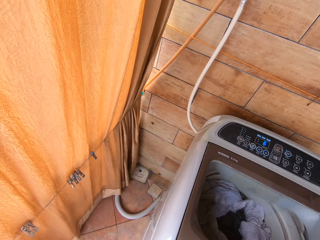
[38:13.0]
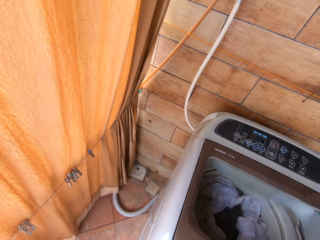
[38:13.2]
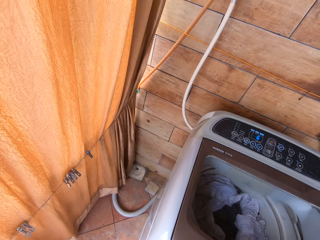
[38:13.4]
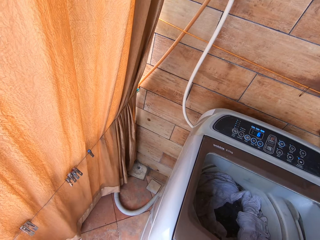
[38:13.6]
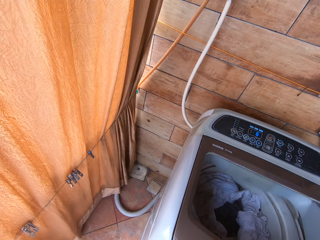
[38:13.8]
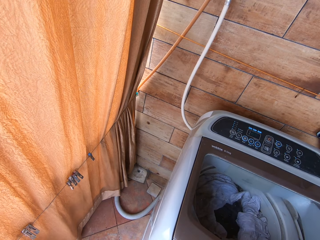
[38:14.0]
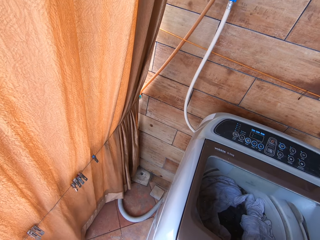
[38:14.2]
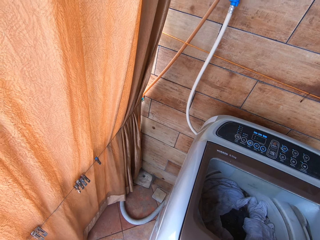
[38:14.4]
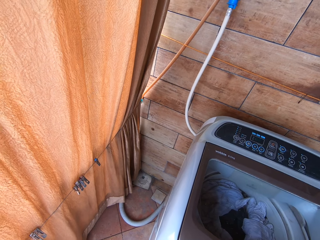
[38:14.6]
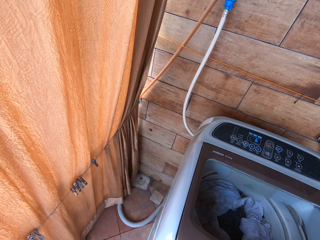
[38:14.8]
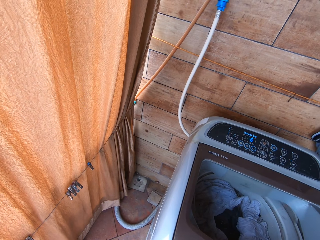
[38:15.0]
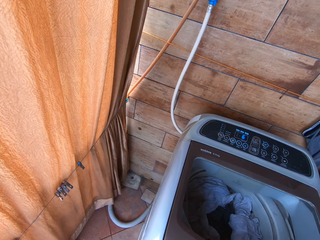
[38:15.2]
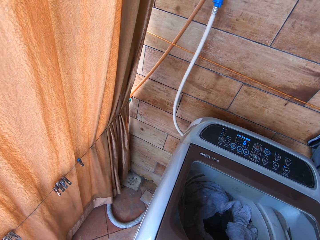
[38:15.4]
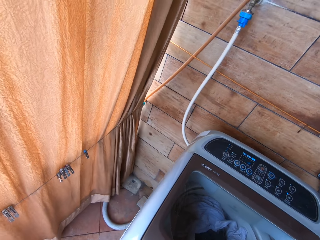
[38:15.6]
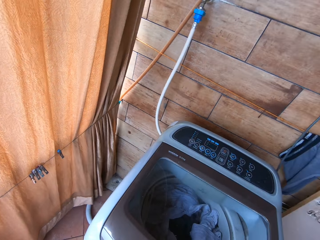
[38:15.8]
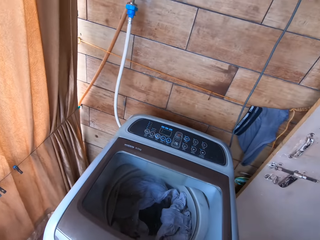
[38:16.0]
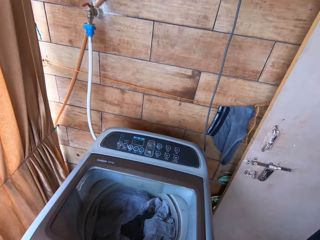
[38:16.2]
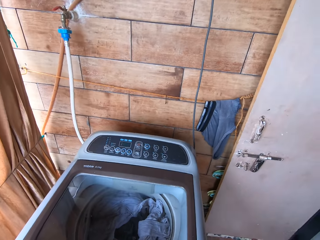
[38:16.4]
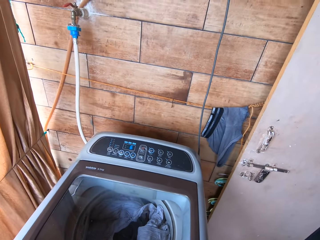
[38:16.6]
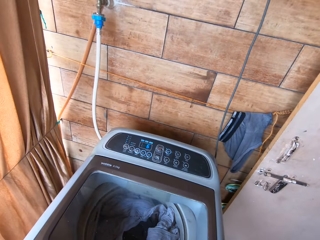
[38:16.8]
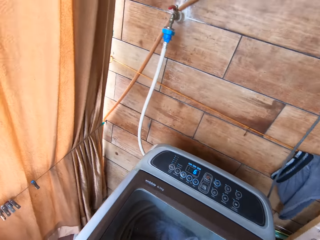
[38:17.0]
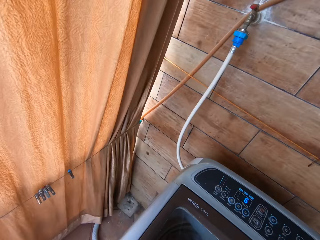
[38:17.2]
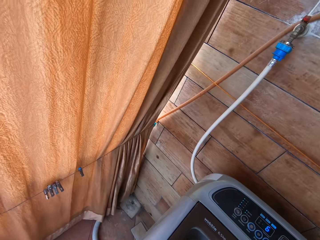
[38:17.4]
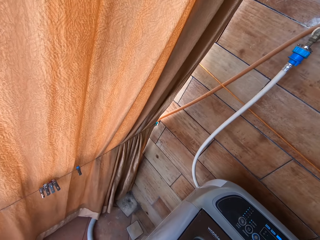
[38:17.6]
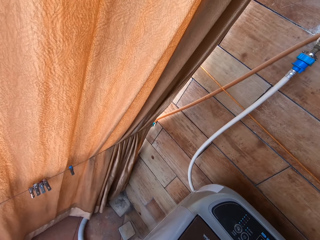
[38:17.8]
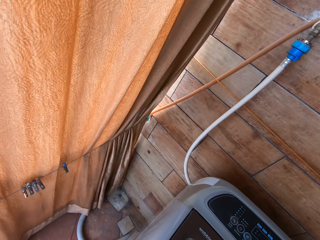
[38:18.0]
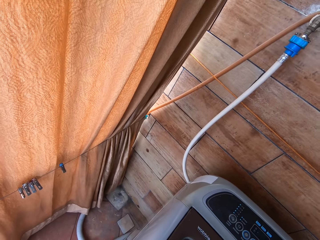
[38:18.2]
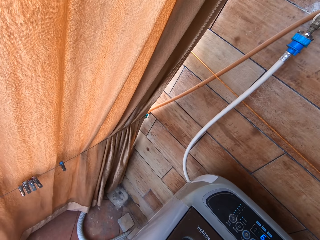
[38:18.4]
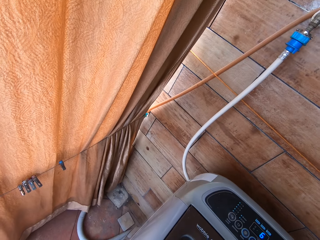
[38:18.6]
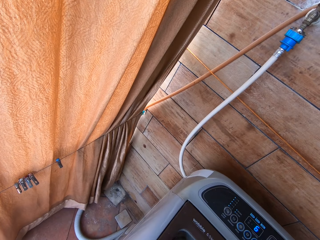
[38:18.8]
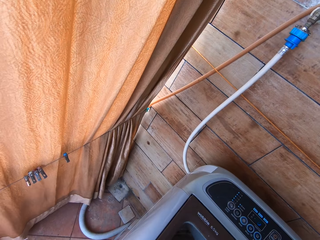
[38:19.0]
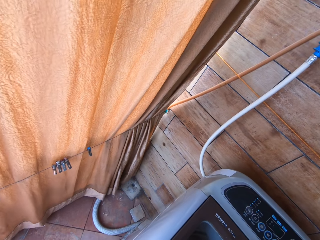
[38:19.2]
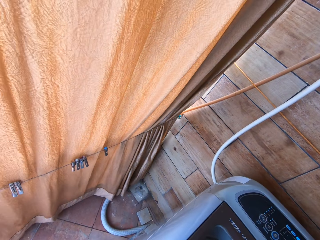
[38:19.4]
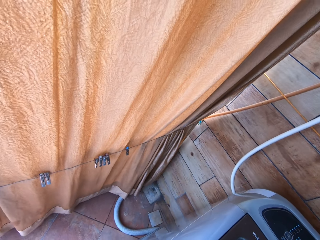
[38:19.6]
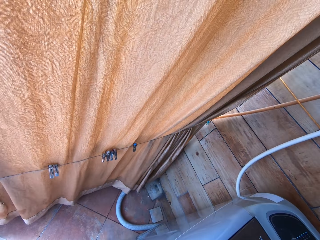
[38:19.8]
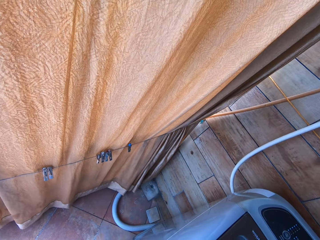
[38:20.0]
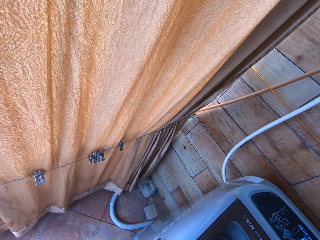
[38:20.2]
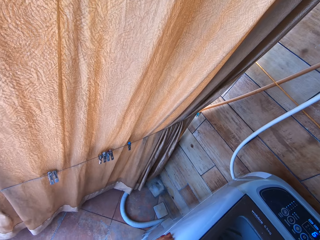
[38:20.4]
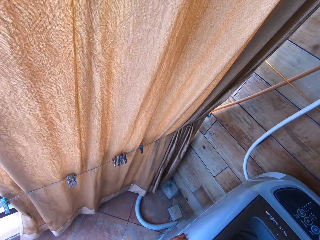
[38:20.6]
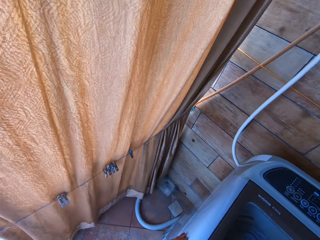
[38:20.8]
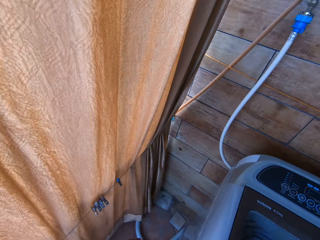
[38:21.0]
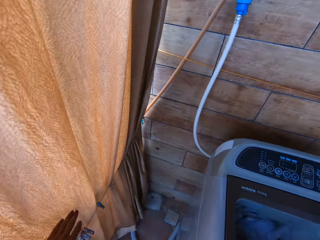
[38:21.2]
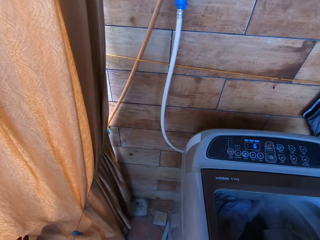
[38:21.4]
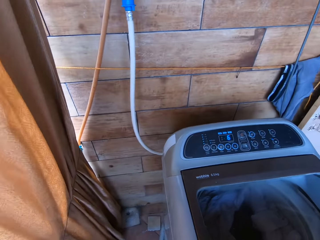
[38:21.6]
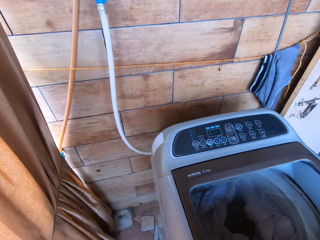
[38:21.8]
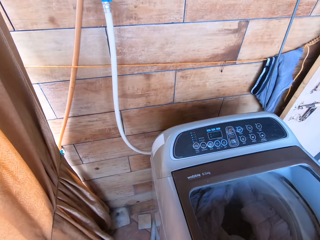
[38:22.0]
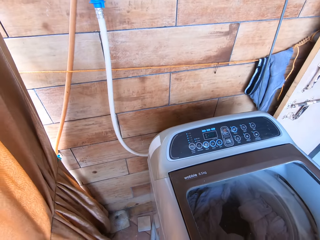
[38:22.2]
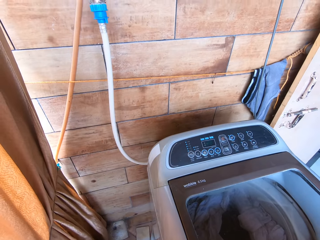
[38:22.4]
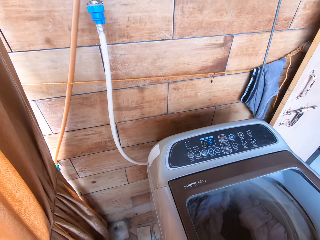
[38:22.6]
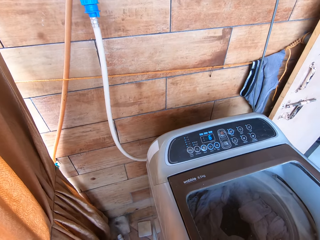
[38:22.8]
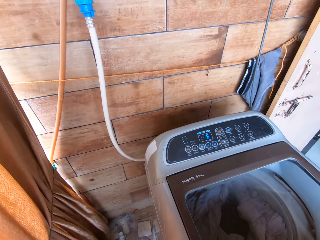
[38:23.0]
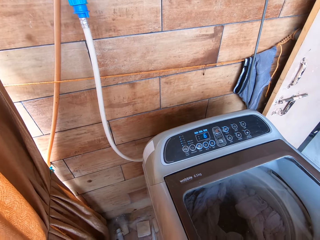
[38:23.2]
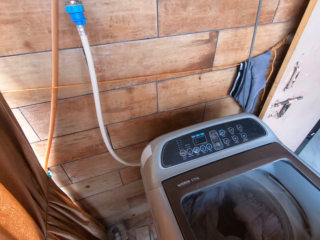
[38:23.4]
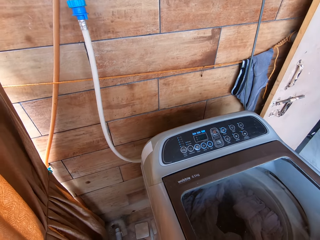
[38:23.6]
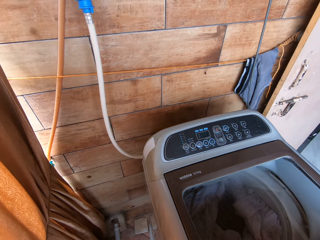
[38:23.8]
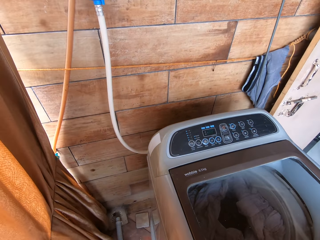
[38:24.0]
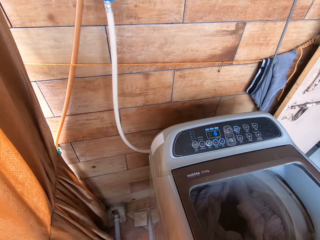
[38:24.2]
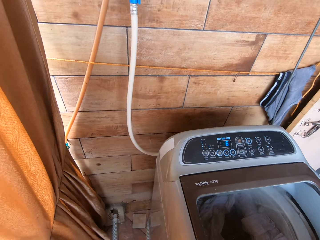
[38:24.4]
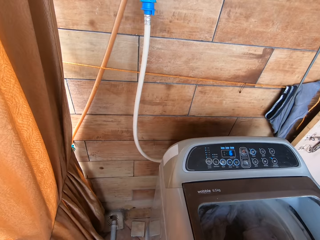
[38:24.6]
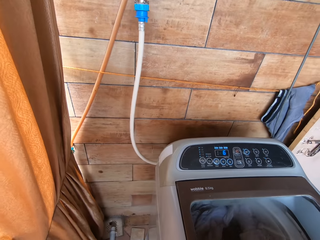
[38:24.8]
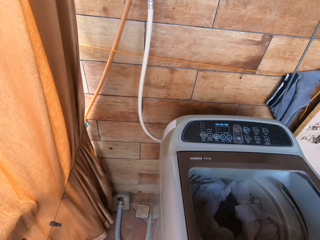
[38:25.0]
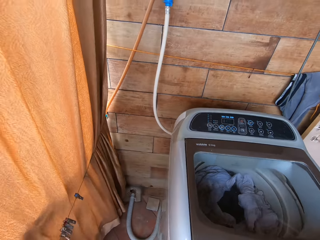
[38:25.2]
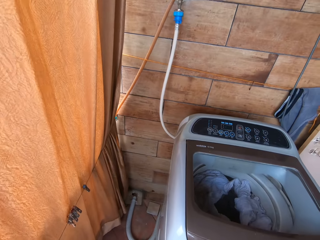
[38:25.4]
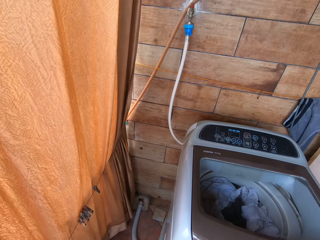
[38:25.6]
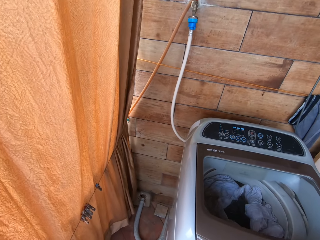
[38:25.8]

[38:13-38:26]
The camera wearer touches the curtain with her left hand.

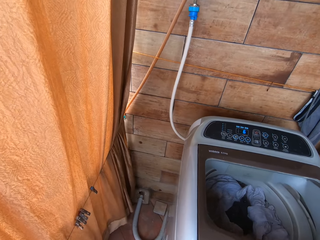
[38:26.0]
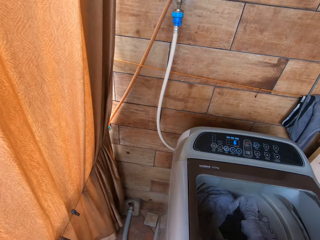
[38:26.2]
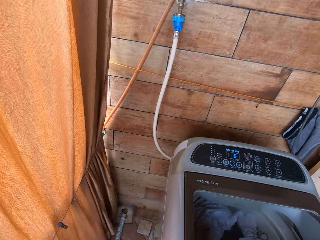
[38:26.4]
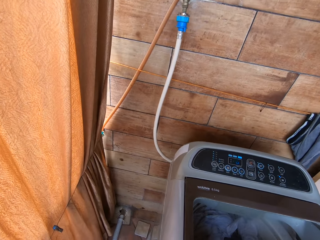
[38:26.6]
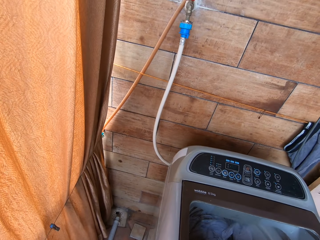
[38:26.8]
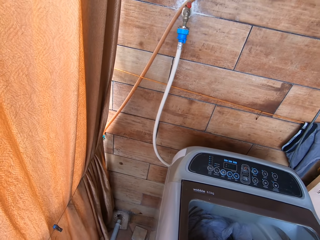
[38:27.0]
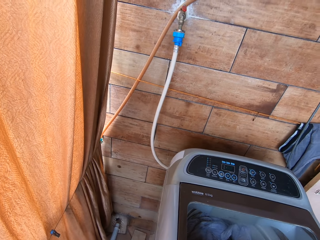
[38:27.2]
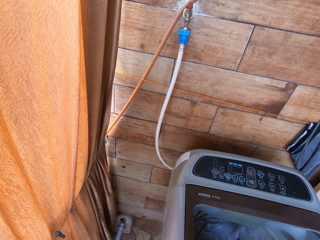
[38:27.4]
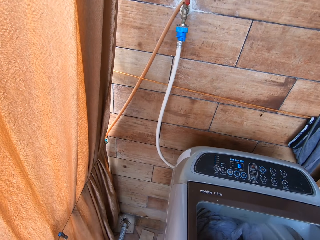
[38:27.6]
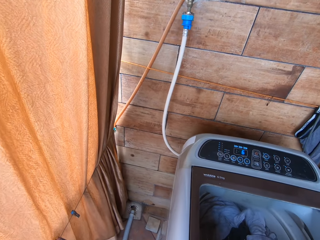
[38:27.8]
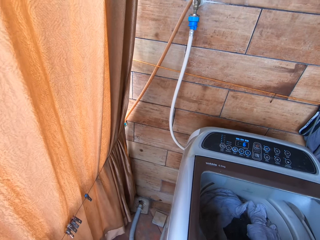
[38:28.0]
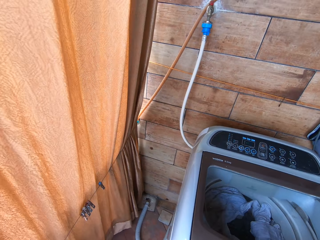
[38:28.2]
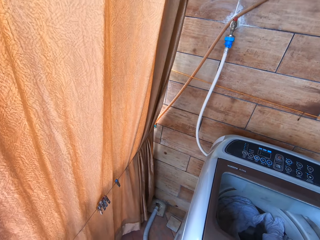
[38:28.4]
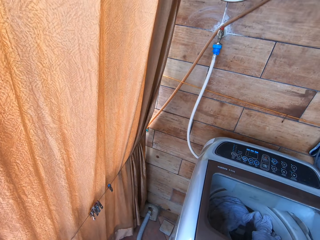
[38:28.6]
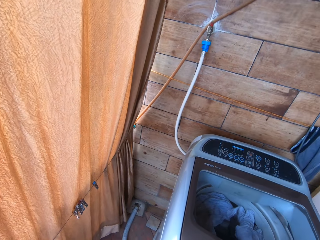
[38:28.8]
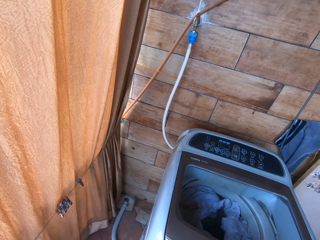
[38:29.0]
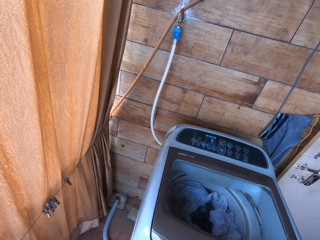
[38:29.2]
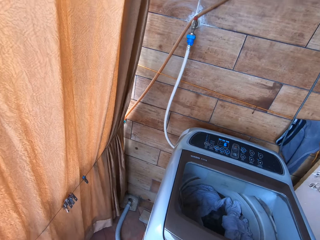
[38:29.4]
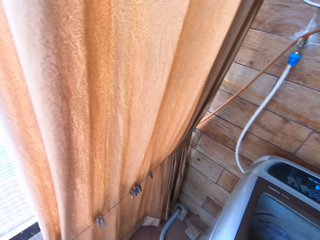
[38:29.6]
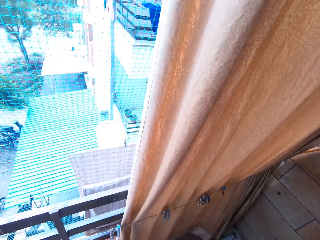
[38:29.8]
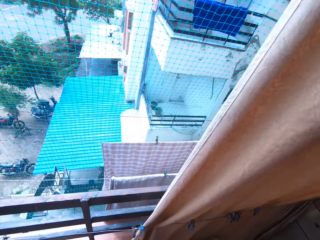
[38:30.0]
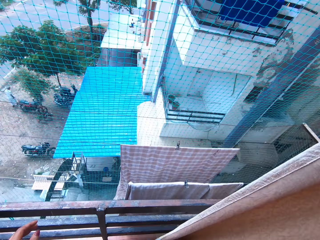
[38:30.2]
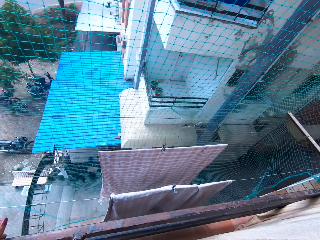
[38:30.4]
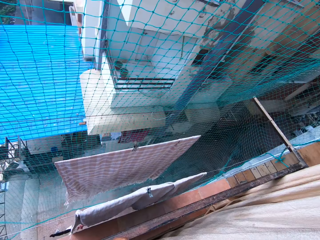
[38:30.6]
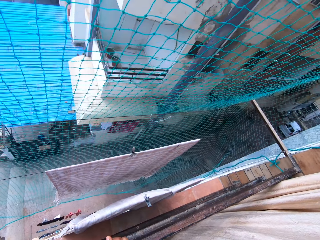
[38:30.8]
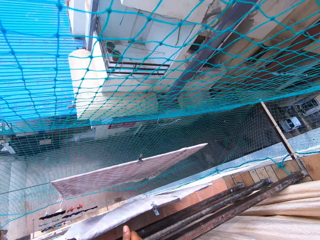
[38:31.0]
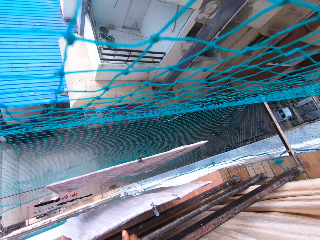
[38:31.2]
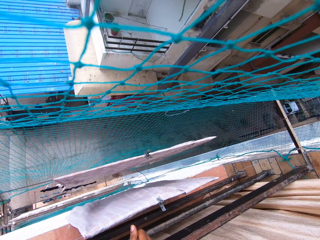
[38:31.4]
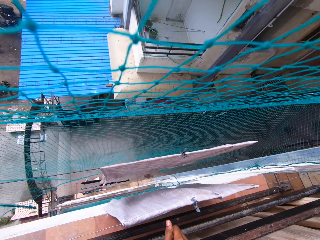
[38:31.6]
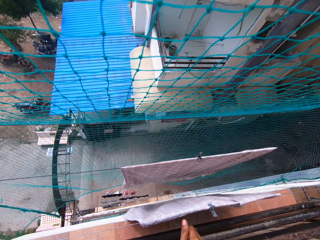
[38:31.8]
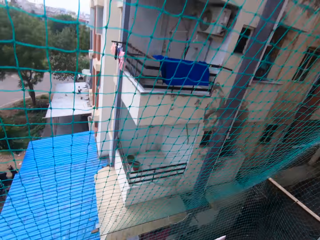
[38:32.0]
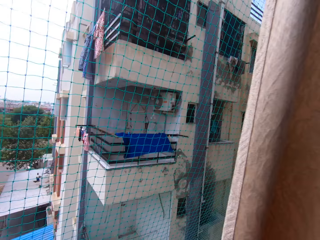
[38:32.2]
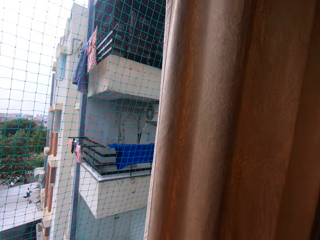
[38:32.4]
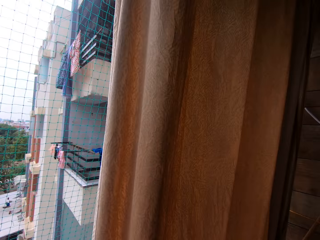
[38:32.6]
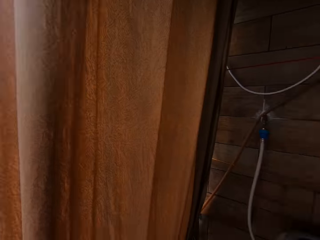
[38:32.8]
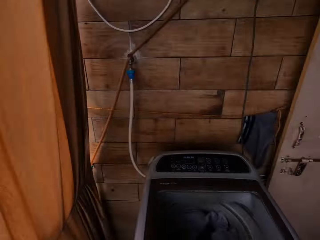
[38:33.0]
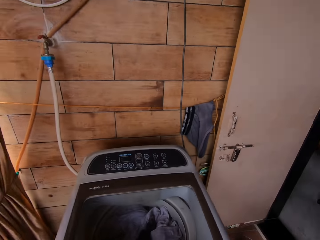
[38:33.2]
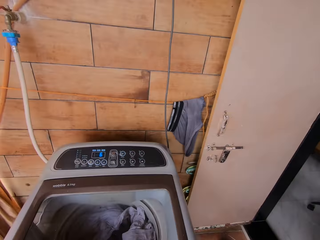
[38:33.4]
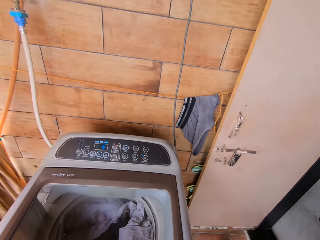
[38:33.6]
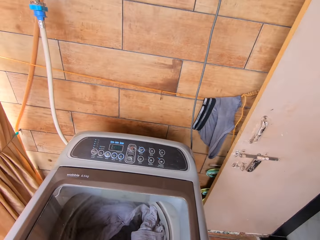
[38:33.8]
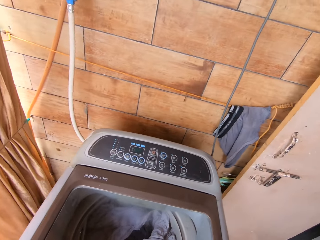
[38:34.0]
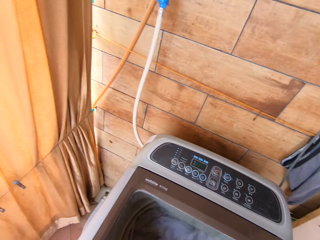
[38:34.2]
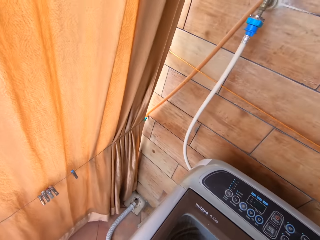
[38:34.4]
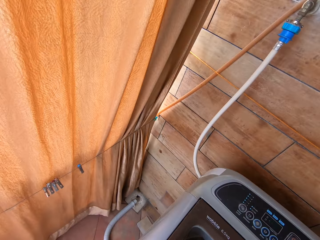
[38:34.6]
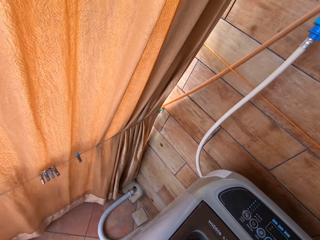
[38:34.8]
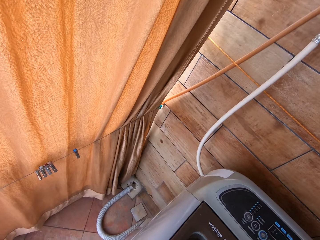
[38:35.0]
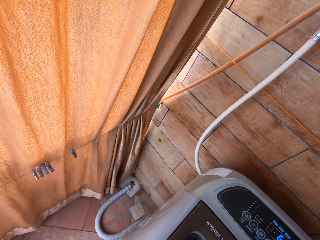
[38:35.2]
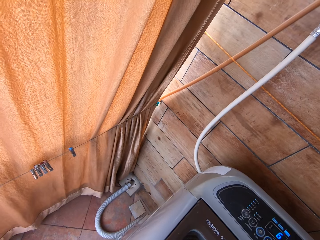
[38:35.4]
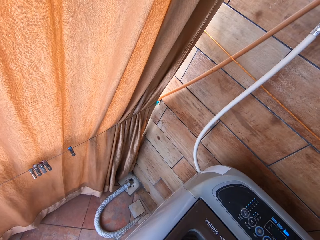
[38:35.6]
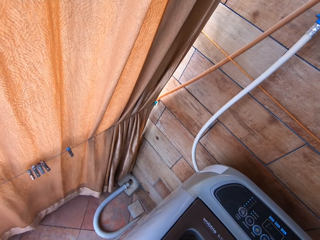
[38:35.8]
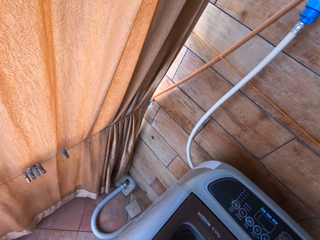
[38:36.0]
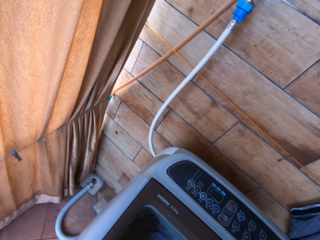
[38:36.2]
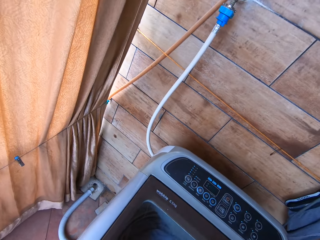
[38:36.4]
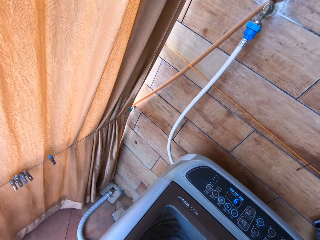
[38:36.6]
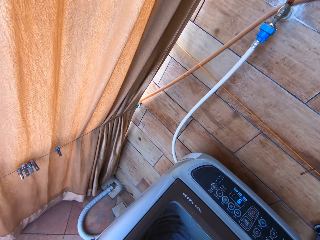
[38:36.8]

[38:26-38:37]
The camera wearer places both hands on the balcony handrail.
